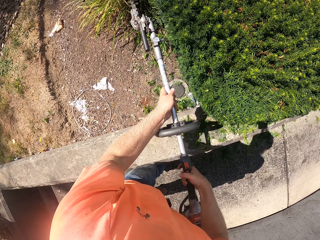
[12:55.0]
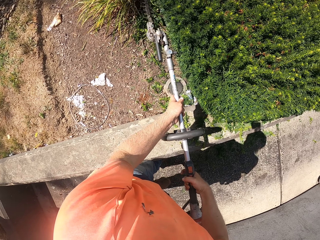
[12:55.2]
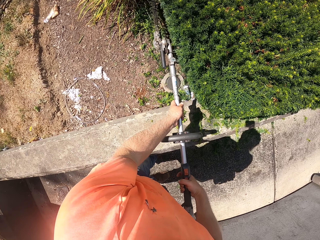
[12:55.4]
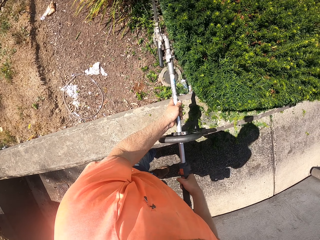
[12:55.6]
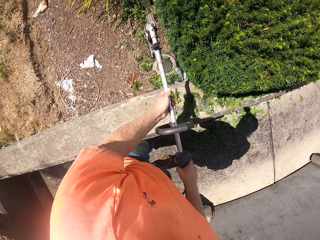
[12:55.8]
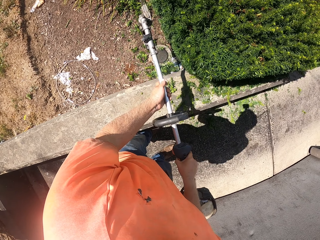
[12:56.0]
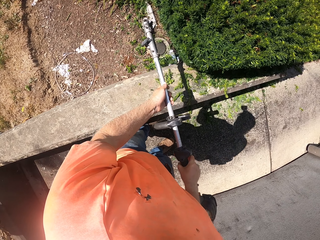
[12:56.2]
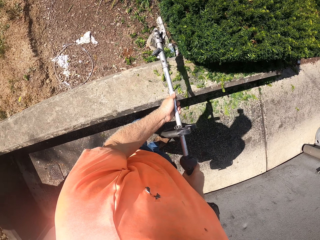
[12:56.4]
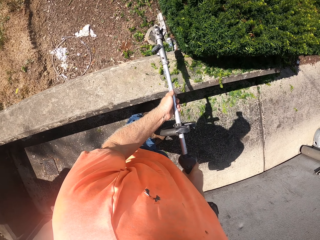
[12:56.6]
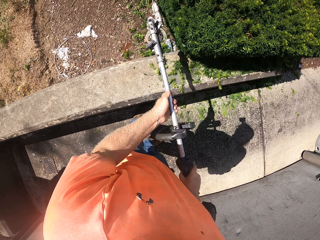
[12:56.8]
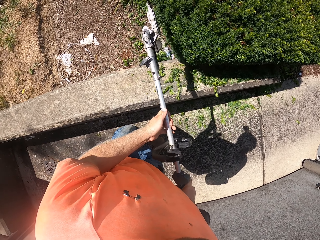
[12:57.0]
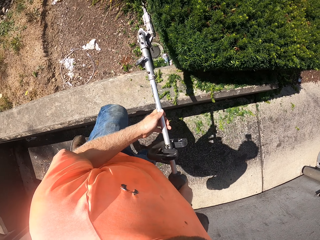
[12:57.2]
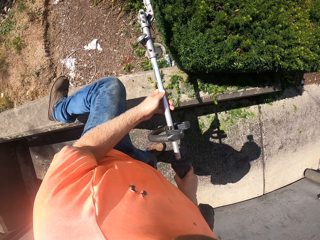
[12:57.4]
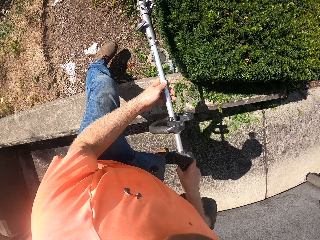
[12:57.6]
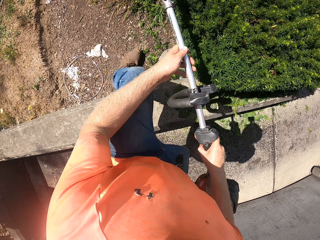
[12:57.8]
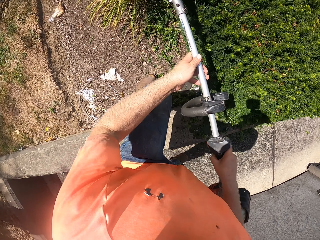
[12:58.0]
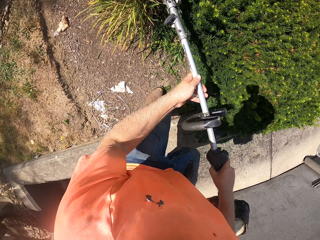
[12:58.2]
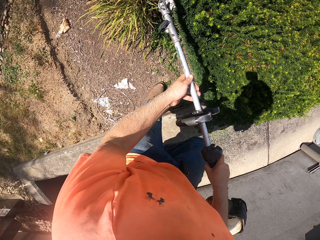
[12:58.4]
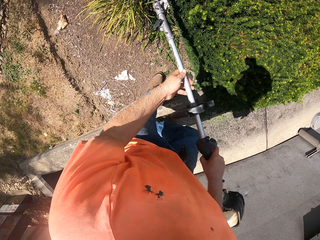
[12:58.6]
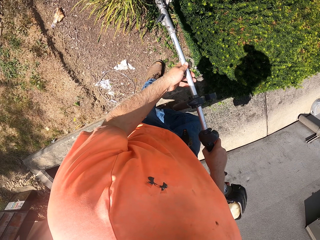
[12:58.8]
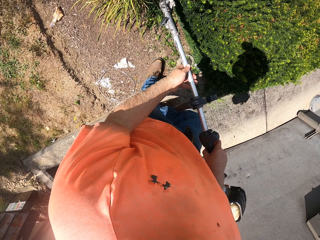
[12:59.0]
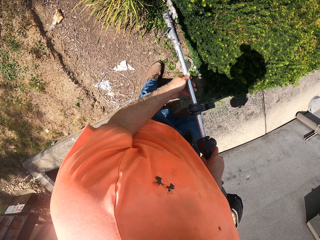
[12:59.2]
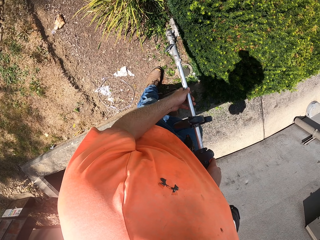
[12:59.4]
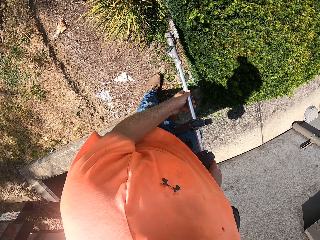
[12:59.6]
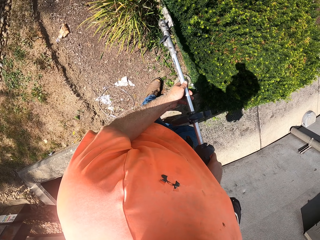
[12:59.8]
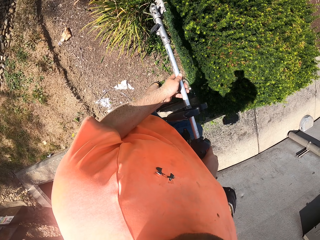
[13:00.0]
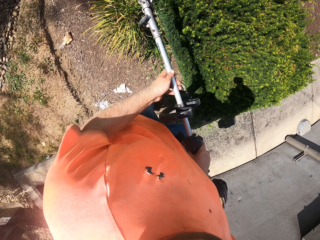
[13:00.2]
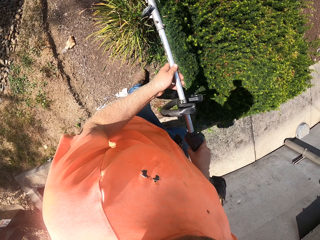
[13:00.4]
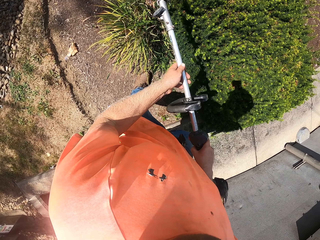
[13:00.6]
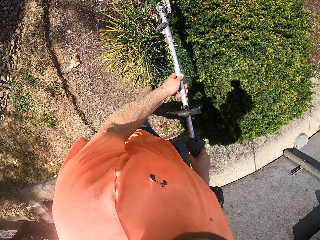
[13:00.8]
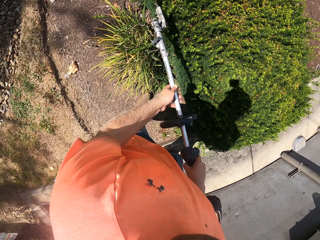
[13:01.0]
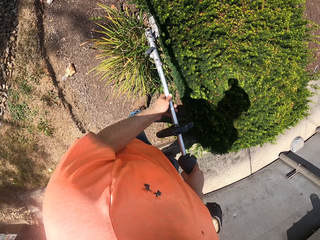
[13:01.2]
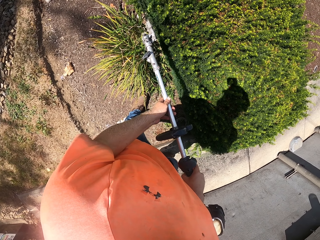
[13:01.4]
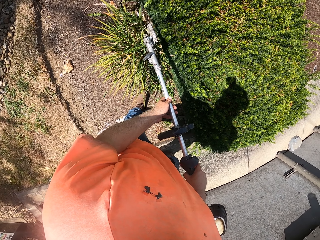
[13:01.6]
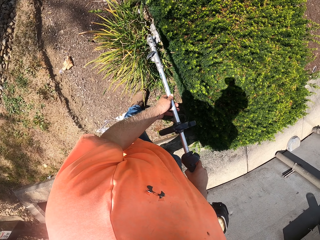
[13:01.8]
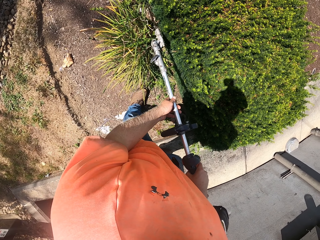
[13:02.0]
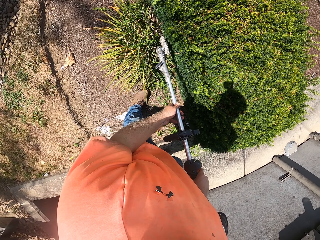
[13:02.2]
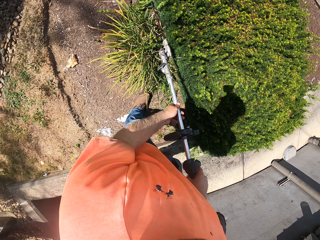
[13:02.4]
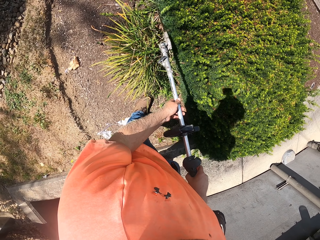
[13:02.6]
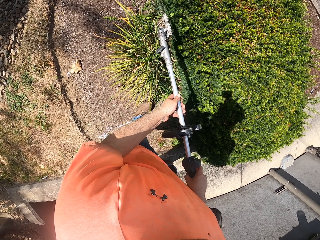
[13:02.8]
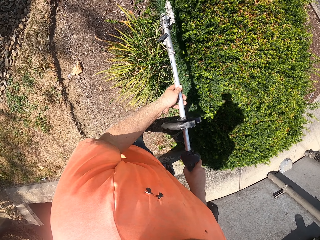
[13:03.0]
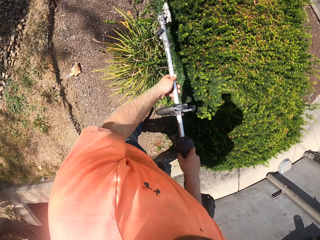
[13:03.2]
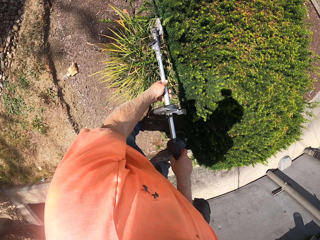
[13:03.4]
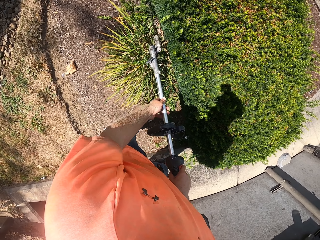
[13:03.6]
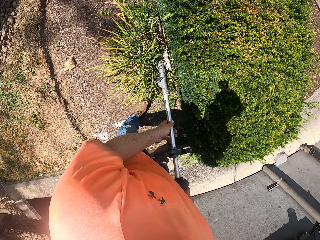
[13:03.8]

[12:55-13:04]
The camera wearer jumps over a wall. They cut a hedge with a hedge trimmer.

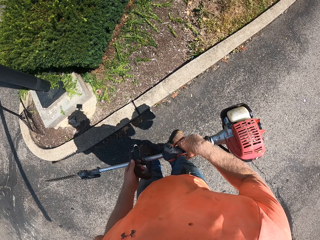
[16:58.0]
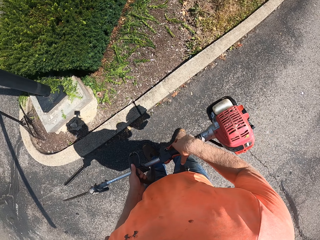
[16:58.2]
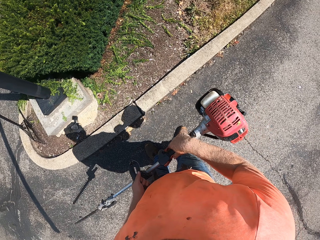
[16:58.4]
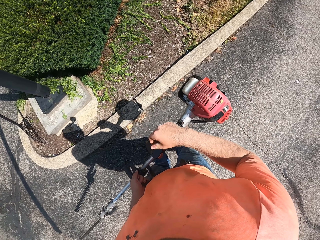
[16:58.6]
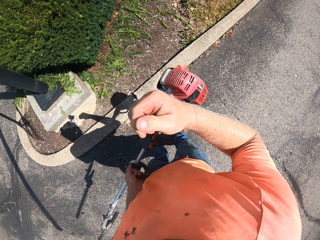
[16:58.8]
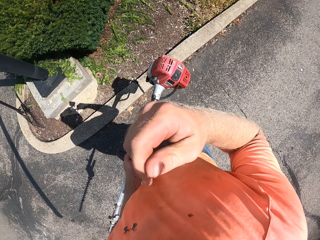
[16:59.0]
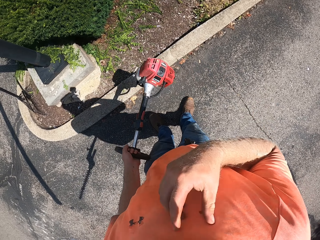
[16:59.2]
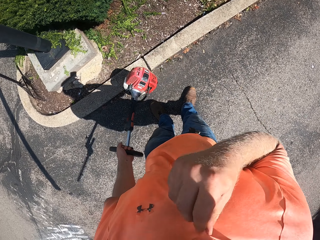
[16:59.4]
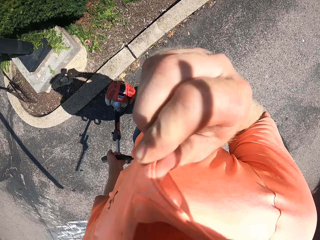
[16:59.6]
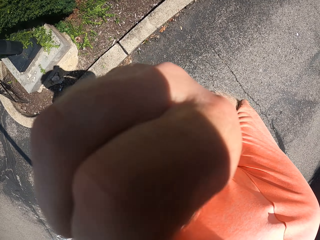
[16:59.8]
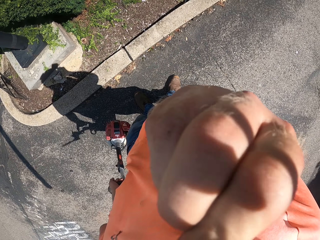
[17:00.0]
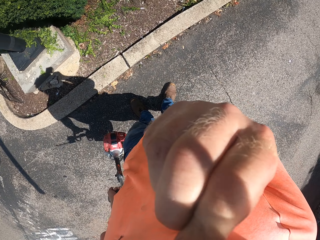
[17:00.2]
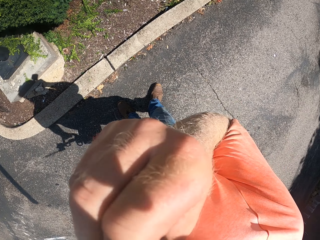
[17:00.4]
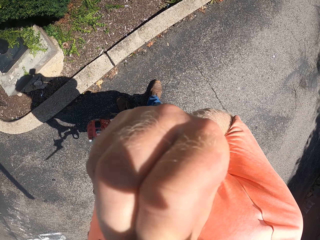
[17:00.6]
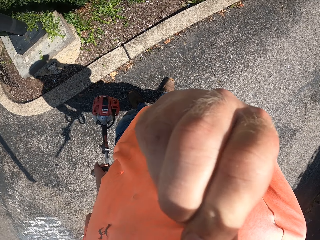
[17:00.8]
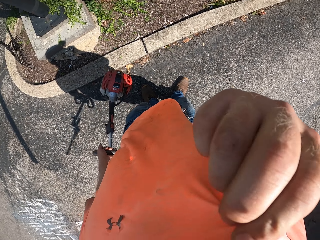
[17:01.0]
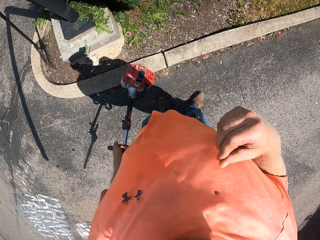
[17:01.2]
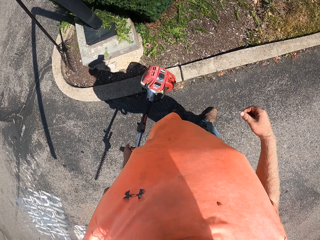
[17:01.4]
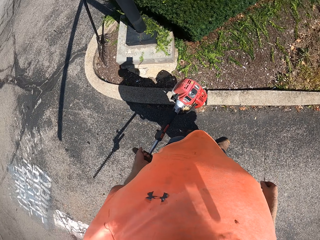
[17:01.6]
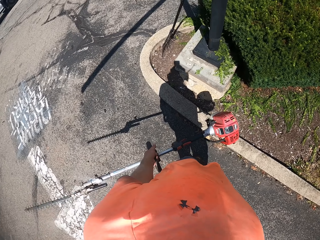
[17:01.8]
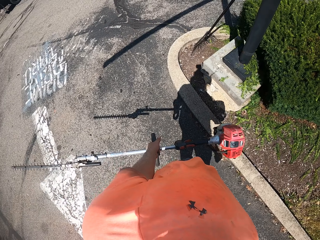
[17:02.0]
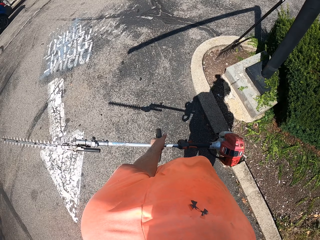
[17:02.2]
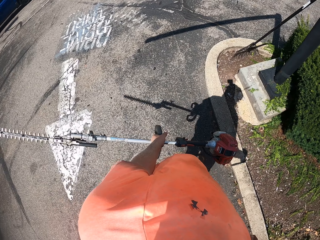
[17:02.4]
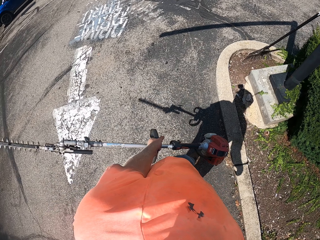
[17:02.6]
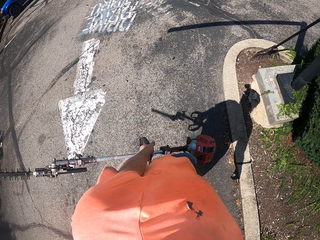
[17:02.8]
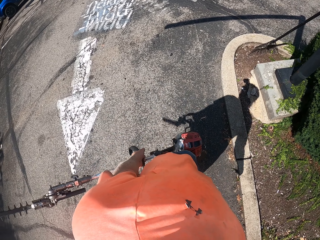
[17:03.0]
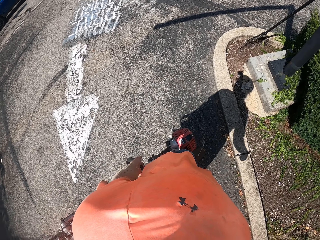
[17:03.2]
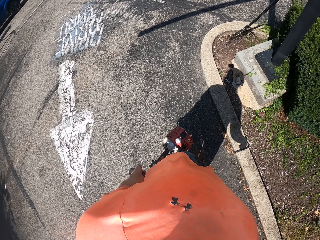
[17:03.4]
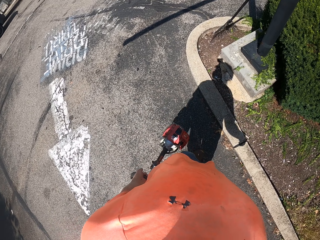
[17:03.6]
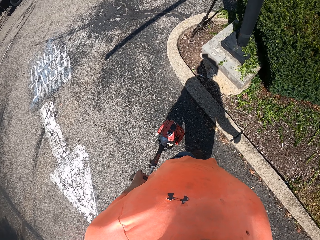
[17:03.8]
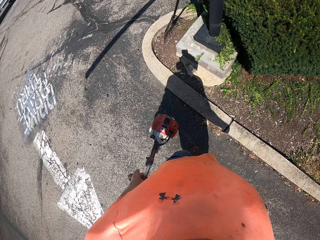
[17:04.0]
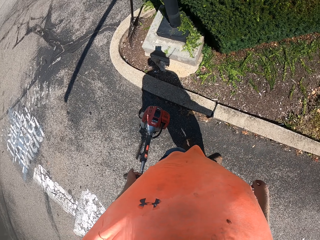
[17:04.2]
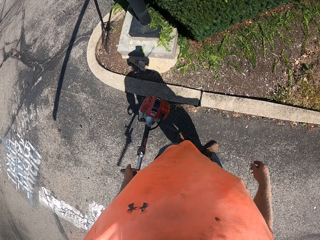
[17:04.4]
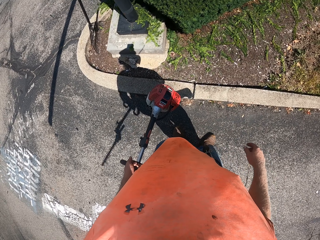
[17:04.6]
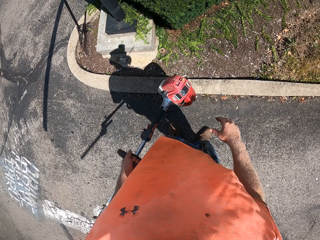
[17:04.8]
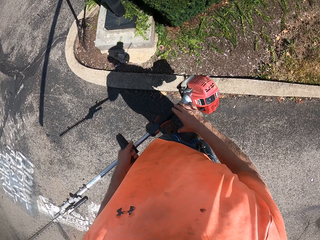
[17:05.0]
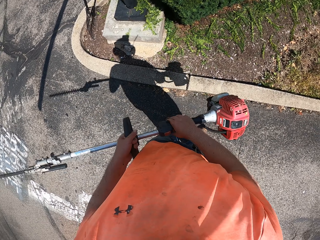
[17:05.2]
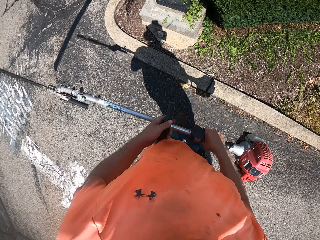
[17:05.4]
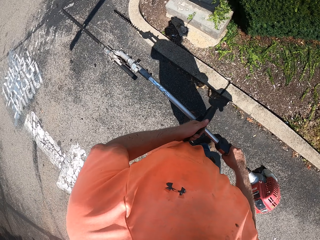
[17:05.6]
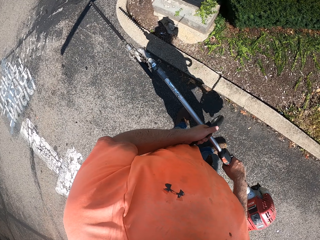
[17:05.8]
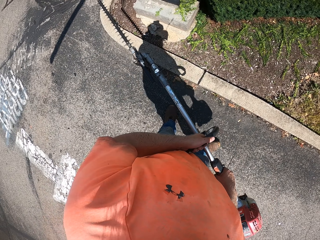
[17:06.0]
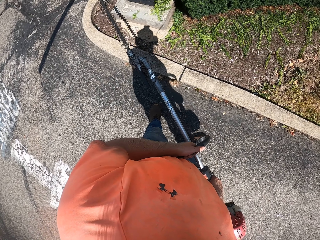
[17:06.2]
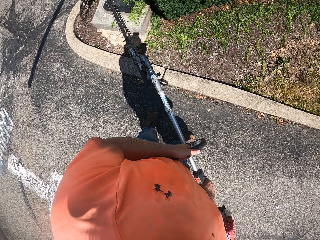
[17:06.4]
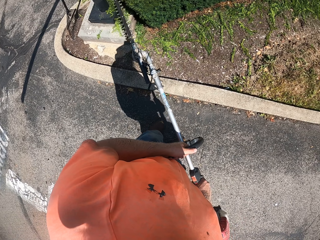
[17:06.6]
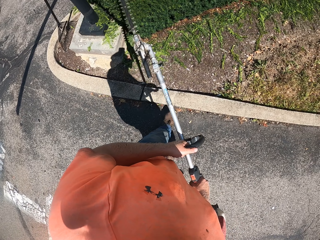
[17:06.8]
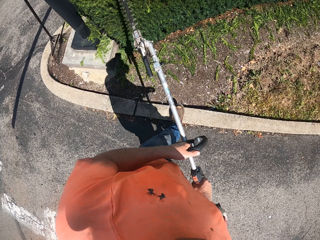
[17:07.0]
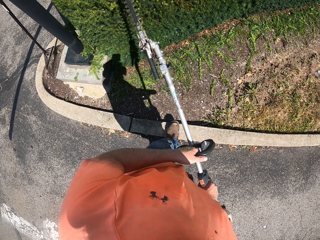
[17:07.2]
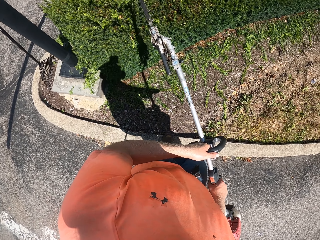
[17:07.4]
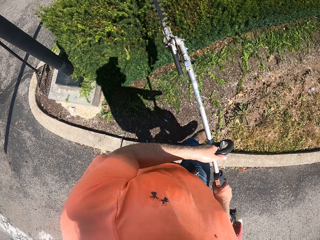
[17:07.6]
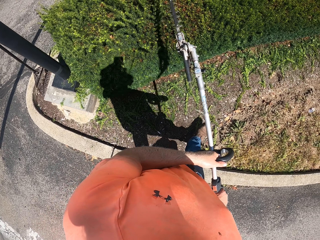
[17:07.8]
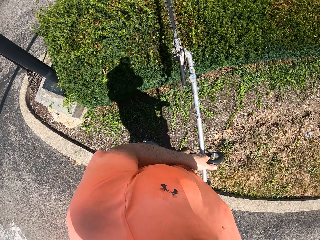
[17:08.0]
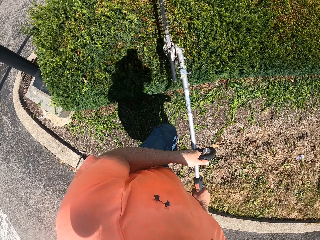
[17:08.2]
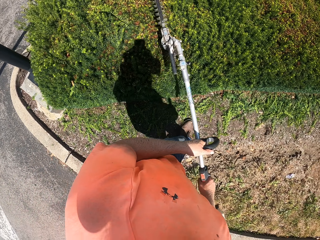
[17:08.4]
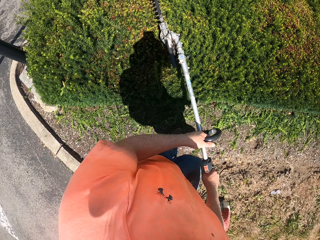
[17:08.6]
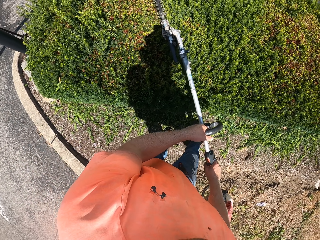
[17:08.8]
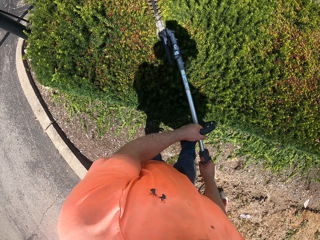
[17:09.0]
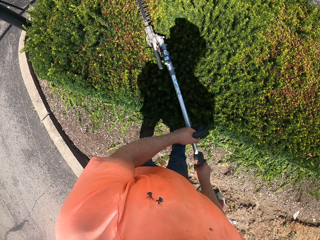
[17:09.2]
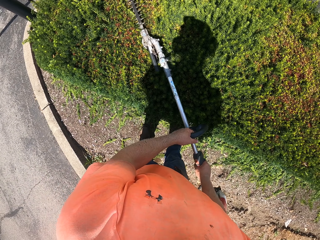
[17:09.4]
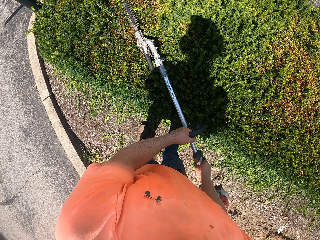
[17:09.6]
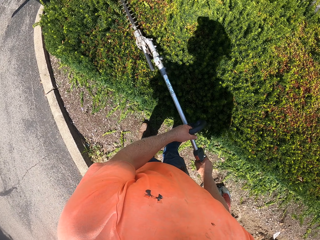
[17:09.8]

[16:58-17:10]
The camera wearer wipes his face with his shirt with his right hand. He adjusts the camera. He looks around. He trims the garden with the hedge trimmer in his hands.
